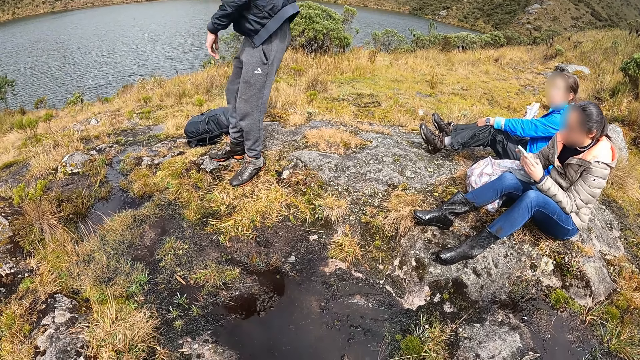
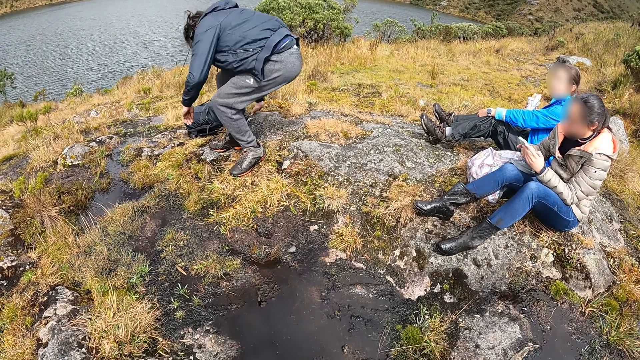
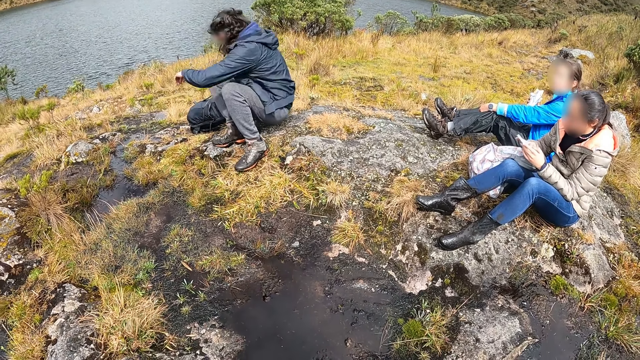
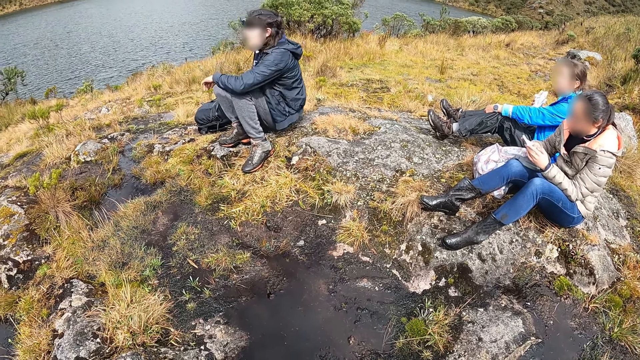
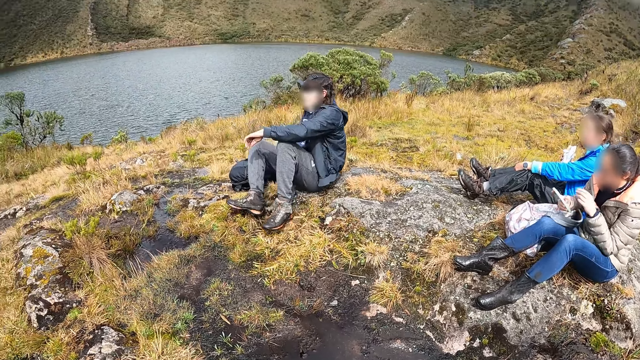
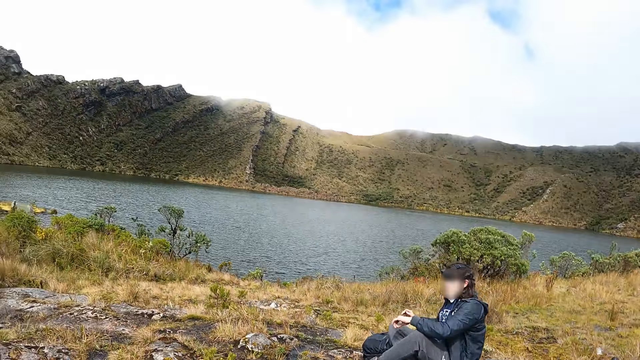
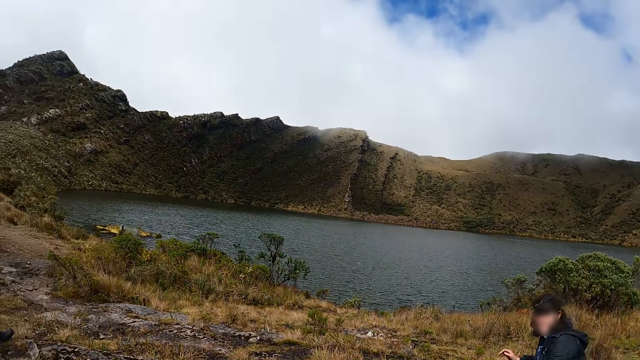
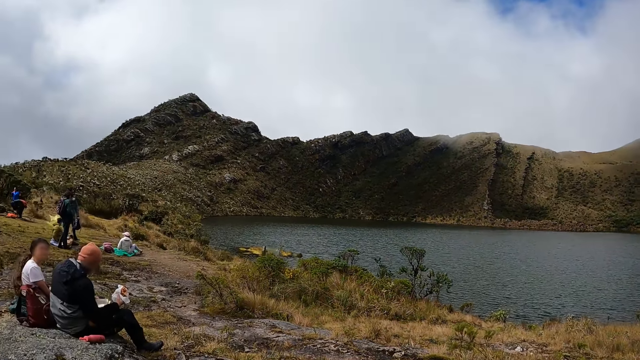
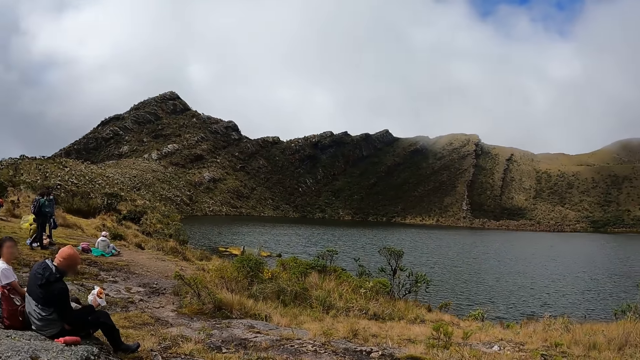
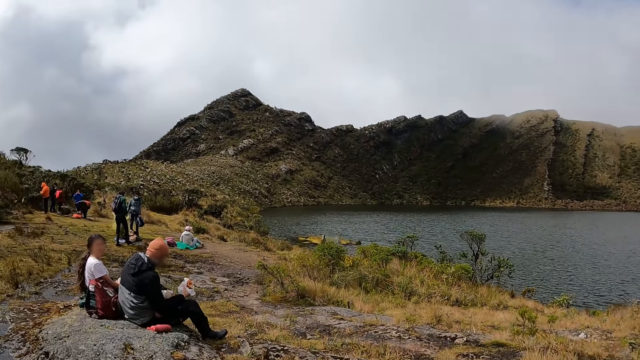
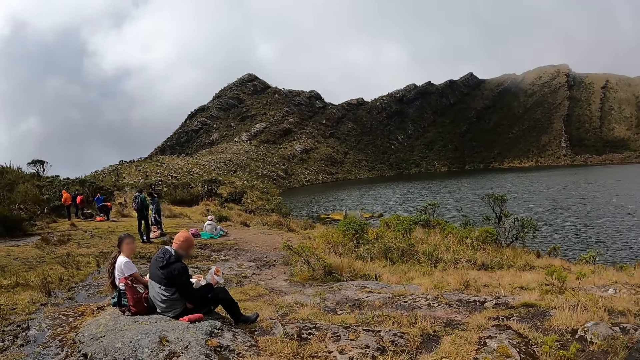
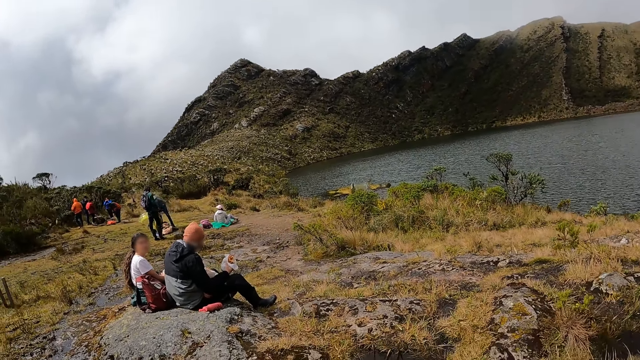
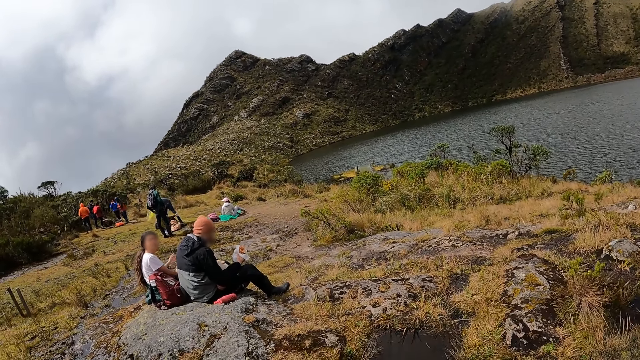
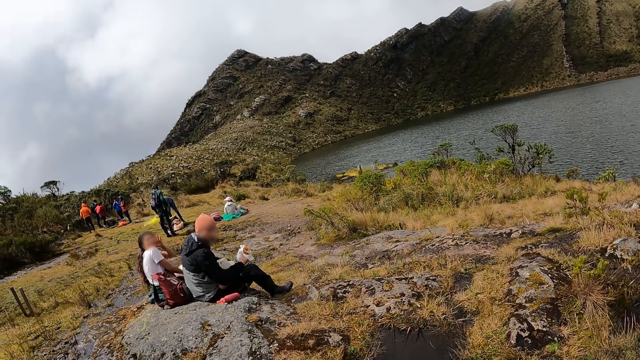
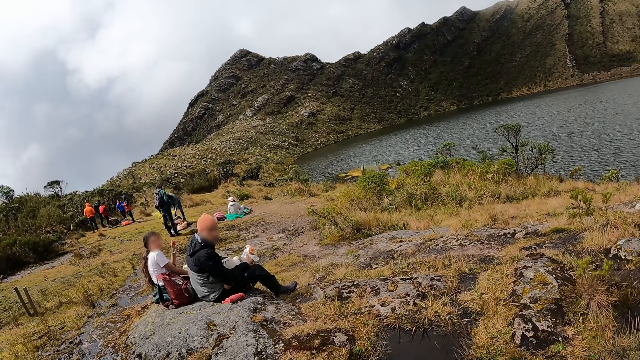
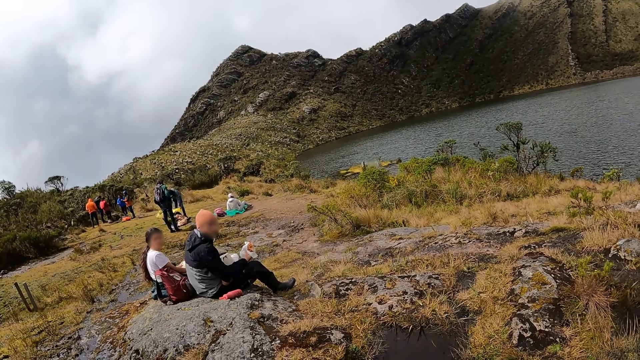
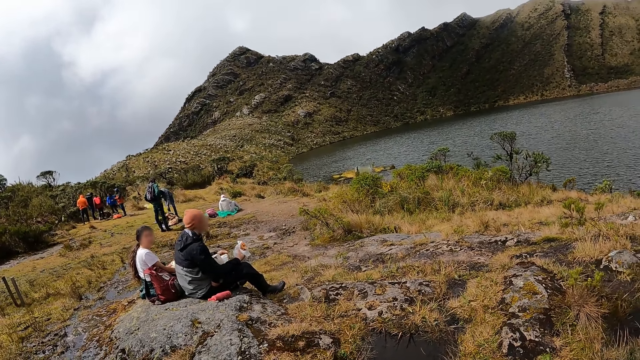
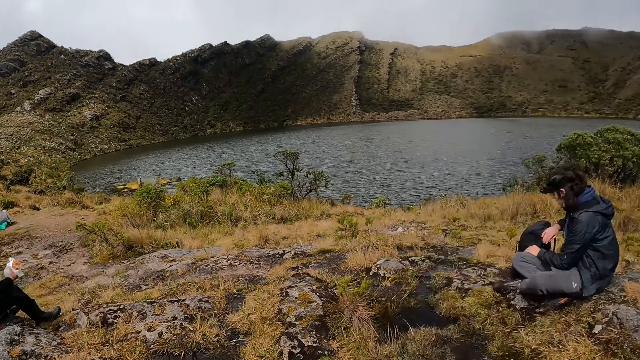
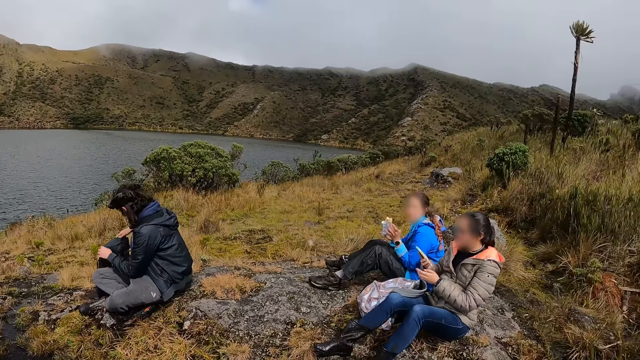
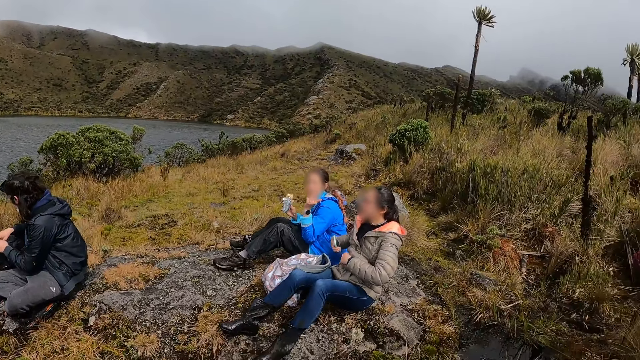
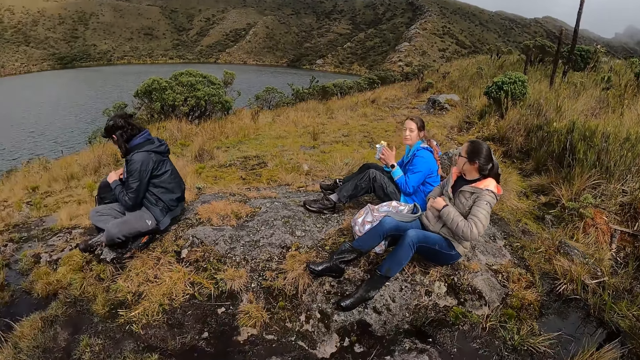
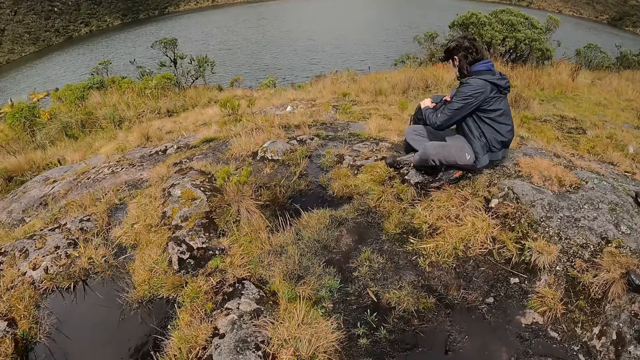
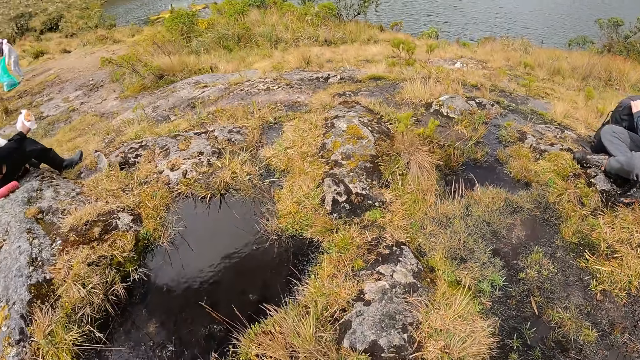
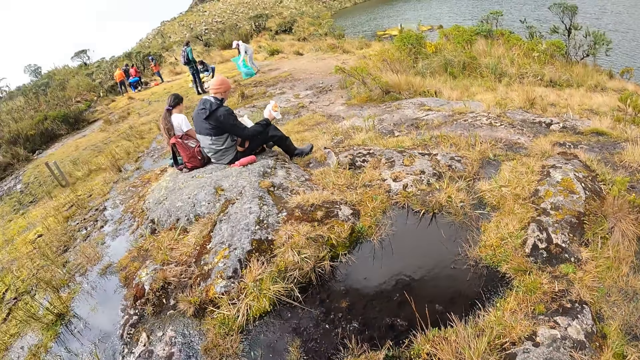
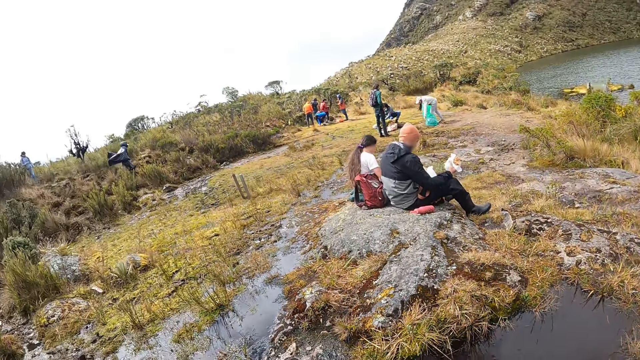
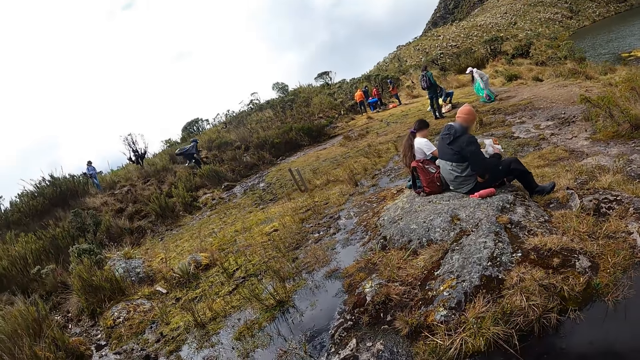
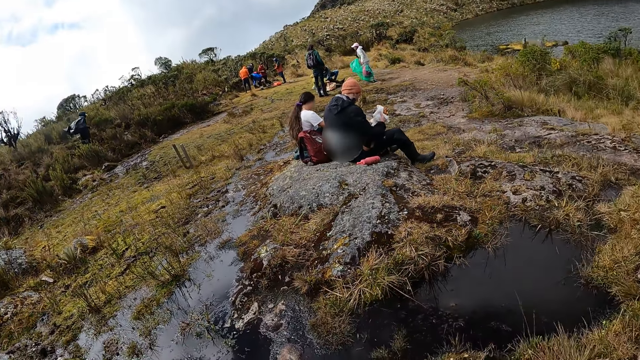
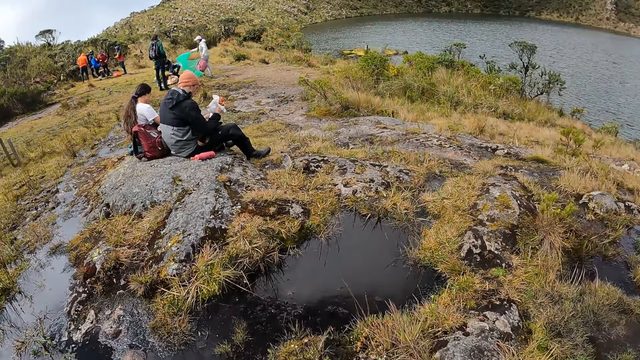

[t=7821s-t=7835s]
A man sits on the ground. The camera wearer looks around. A woman and another man converse with two other women. A lady makes a sign with hands. The camera wearer looks around. One of the two other women puts the phone in her jacket pocket with her right hand. The first man searches through the bag on the floor with both hands.

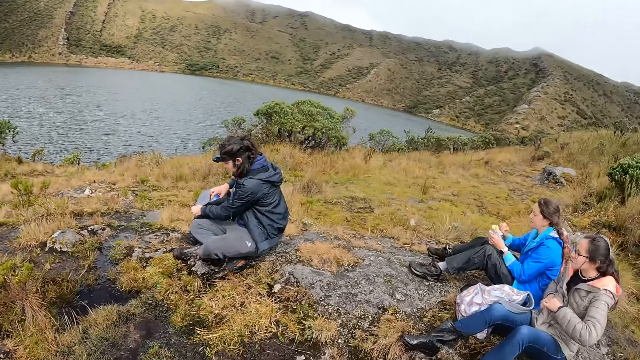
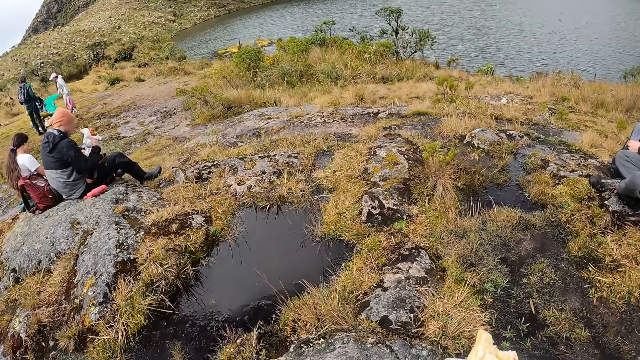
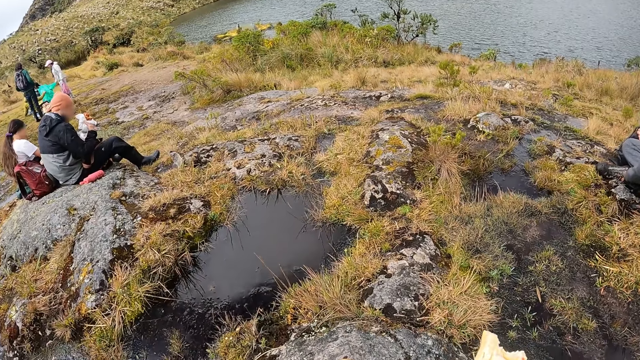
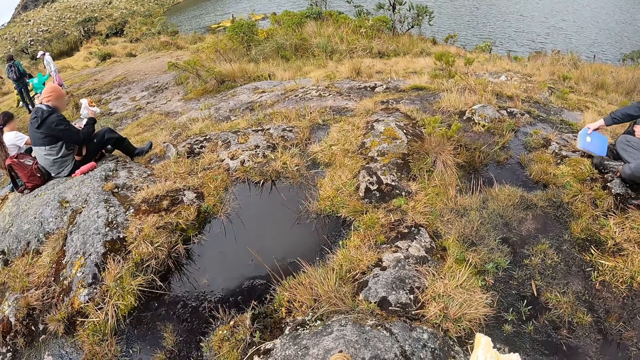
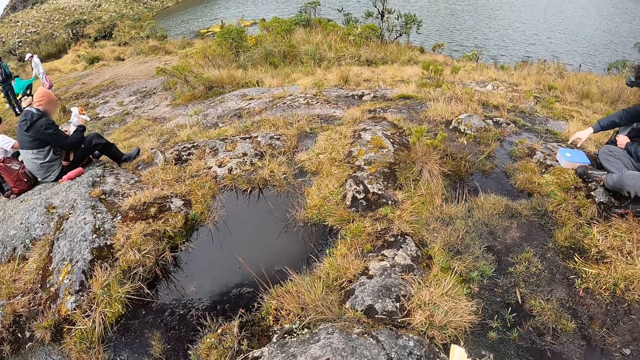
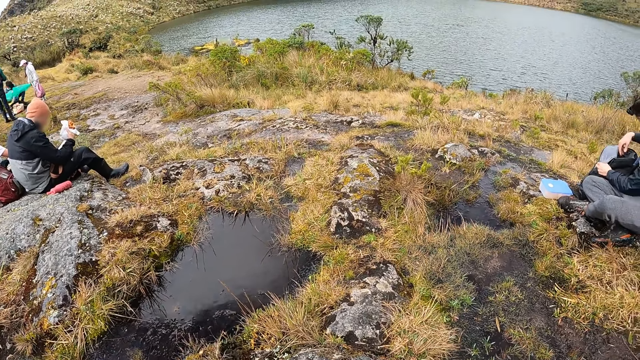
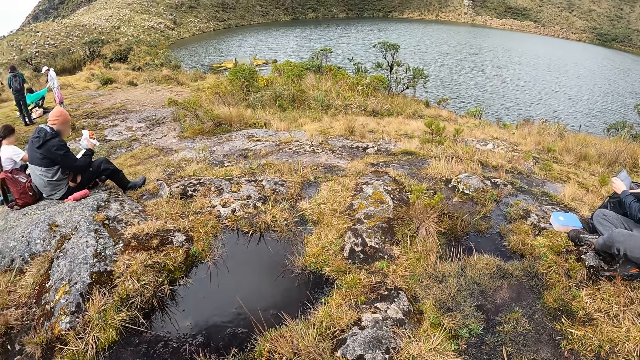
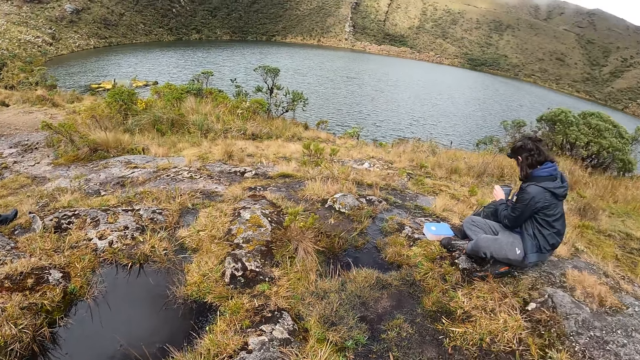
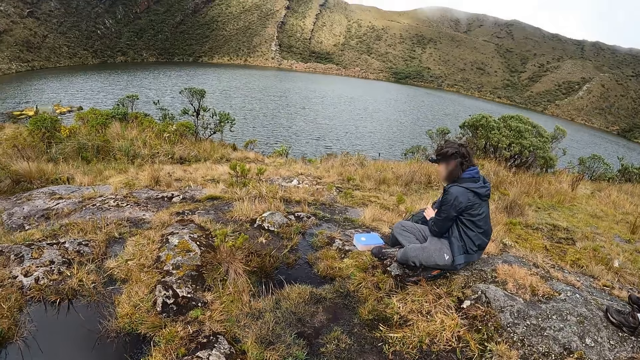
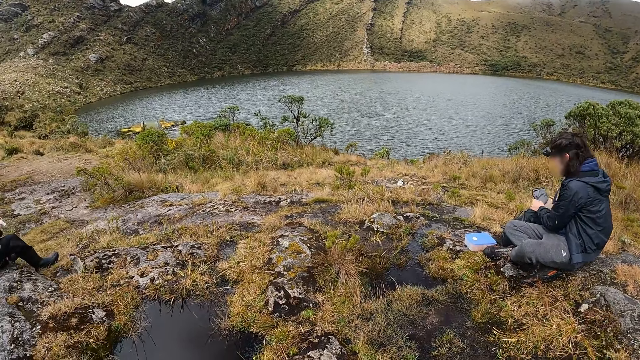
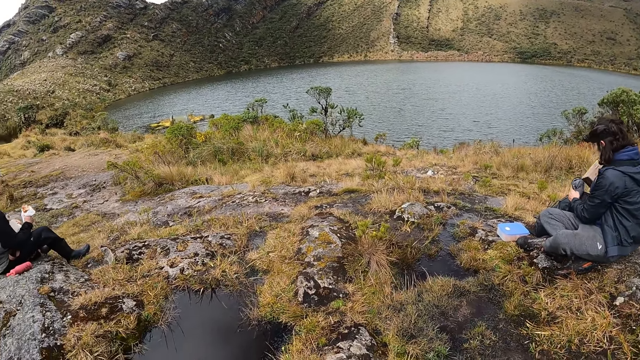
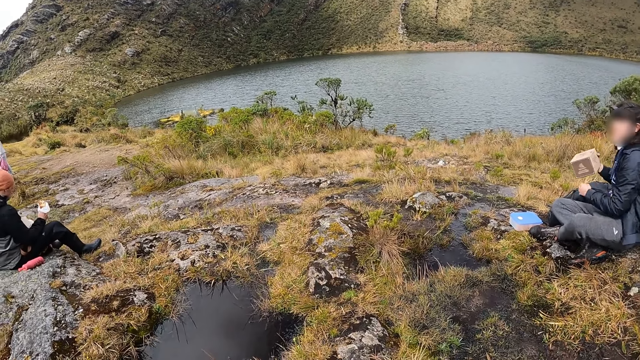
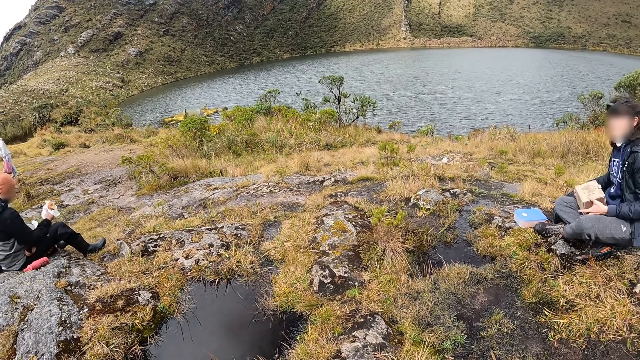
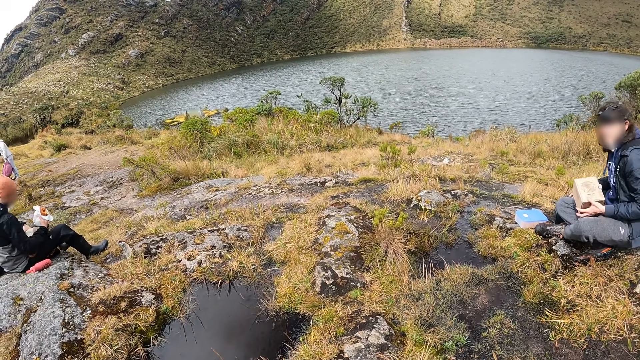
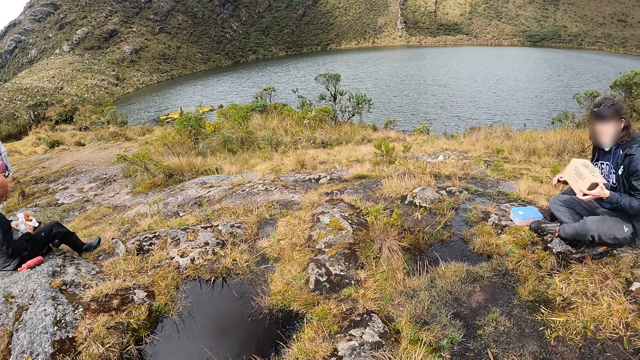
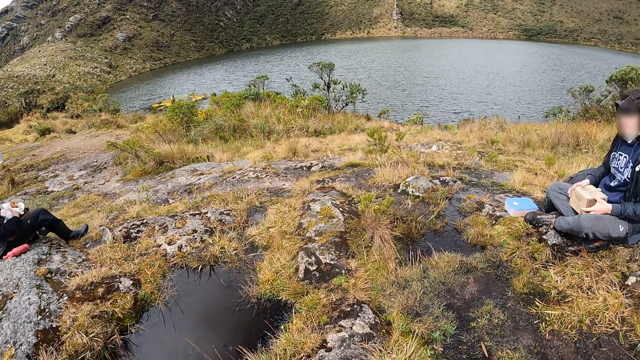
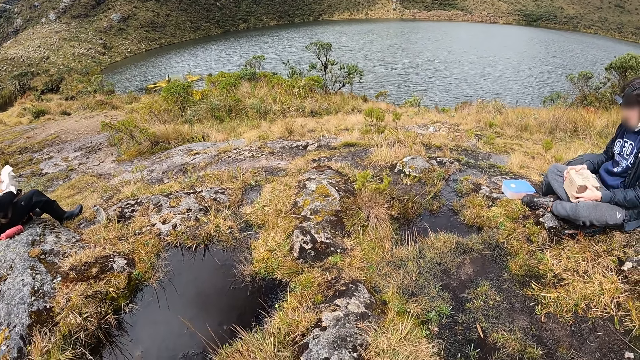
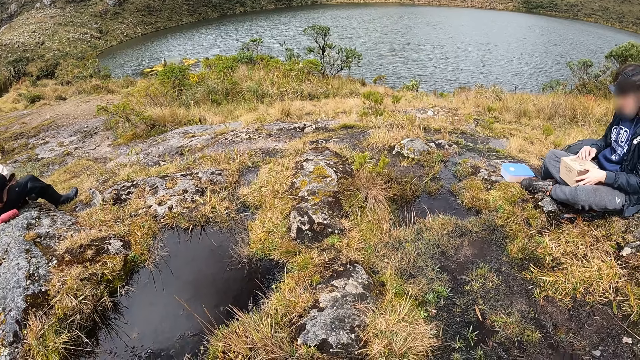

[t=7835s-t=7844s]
A man places a plastic of food on the ground with his right hand. The man puts the hand in the bag. The man picks up a carton from the bag on the ground with his right hand. The man passes the carton from his right hand to his left hand and places the carton in his left hand on his thigh.
